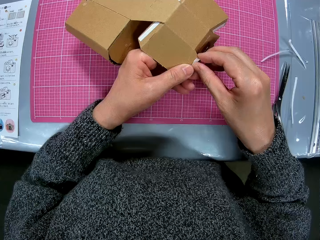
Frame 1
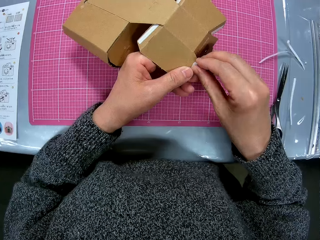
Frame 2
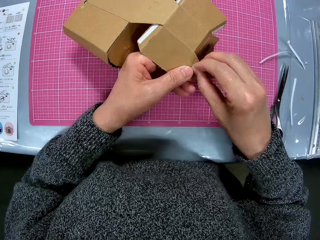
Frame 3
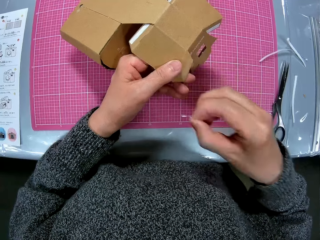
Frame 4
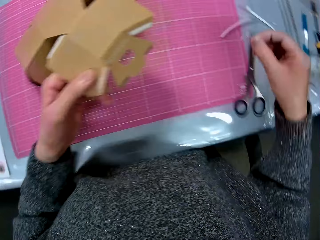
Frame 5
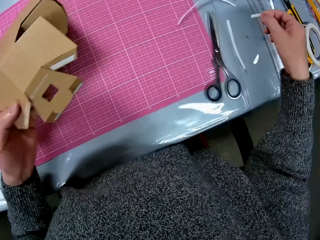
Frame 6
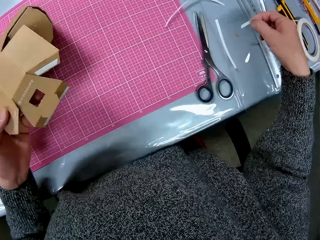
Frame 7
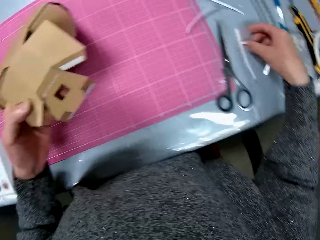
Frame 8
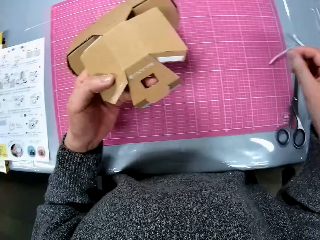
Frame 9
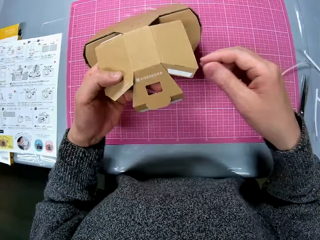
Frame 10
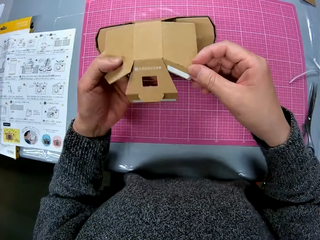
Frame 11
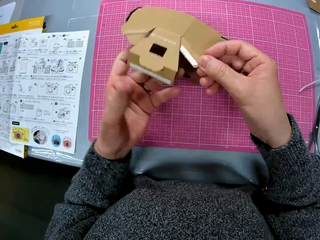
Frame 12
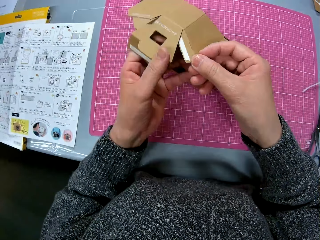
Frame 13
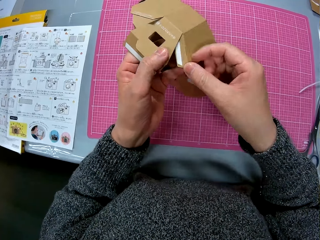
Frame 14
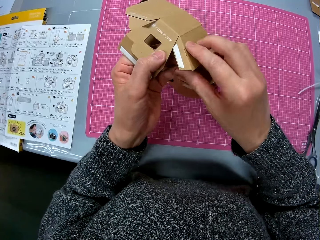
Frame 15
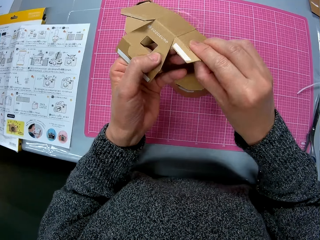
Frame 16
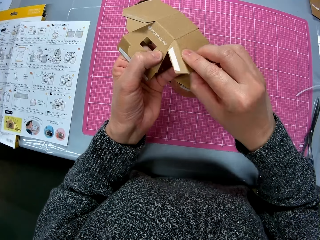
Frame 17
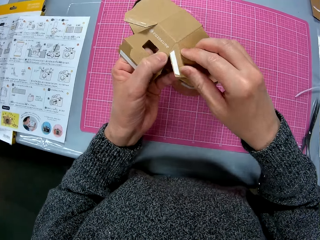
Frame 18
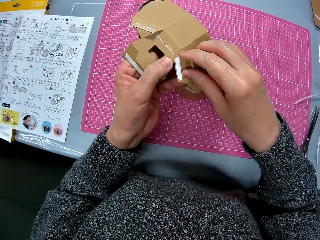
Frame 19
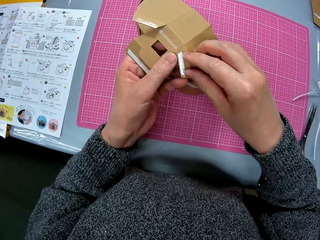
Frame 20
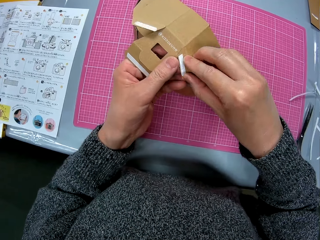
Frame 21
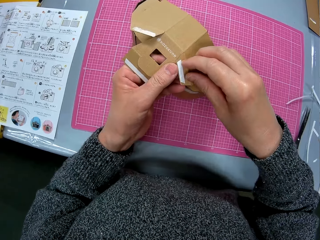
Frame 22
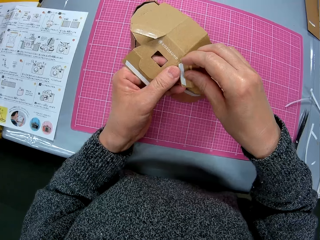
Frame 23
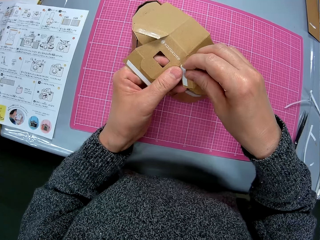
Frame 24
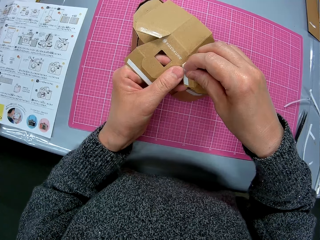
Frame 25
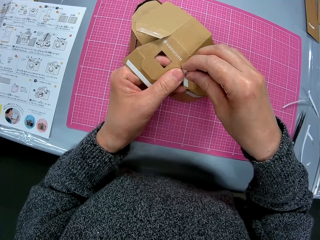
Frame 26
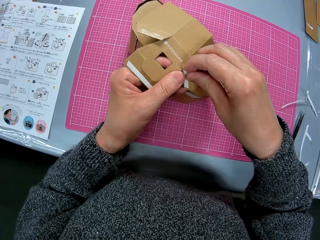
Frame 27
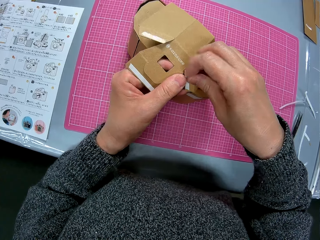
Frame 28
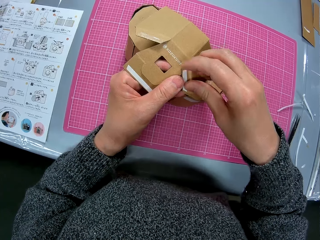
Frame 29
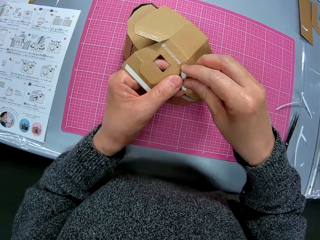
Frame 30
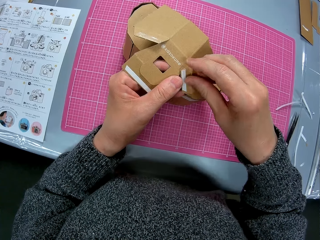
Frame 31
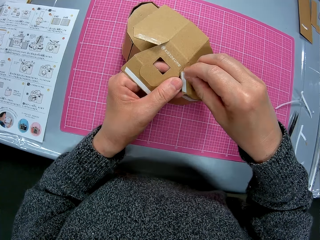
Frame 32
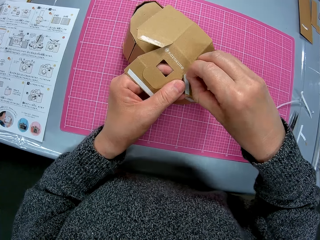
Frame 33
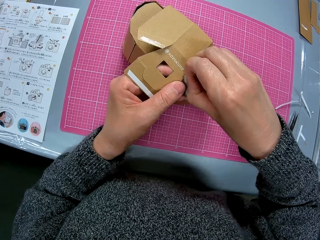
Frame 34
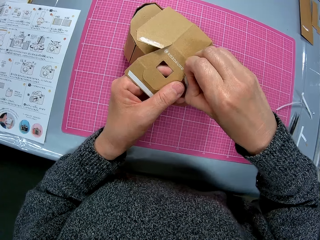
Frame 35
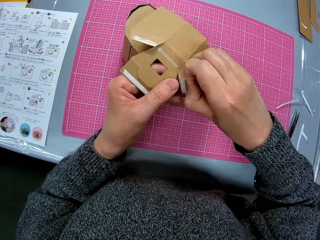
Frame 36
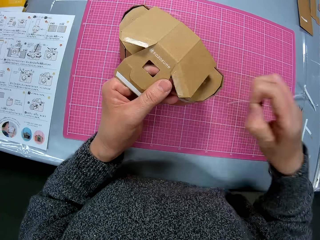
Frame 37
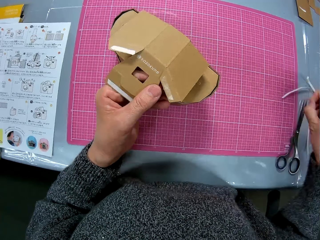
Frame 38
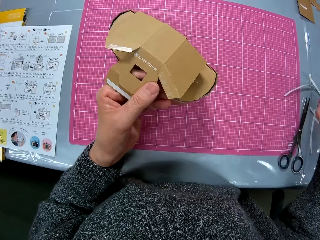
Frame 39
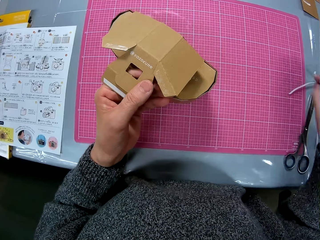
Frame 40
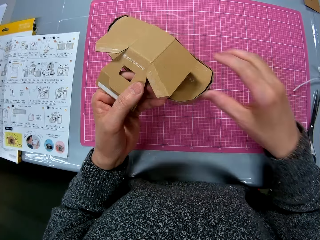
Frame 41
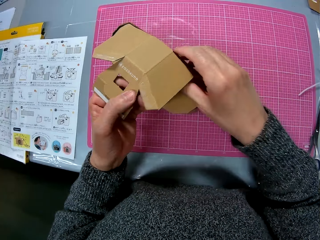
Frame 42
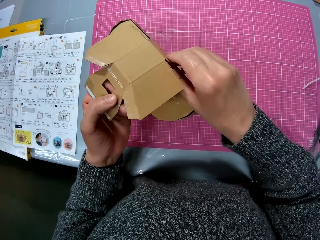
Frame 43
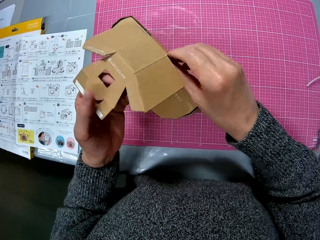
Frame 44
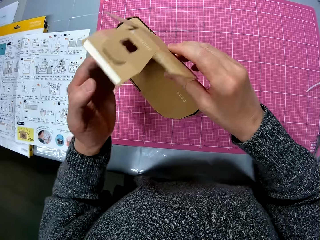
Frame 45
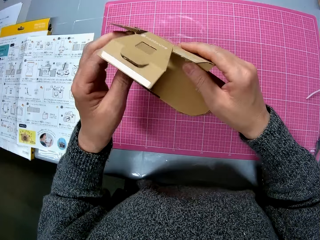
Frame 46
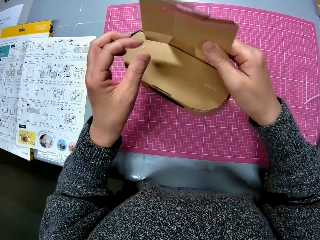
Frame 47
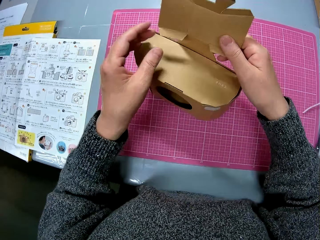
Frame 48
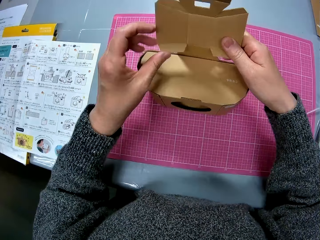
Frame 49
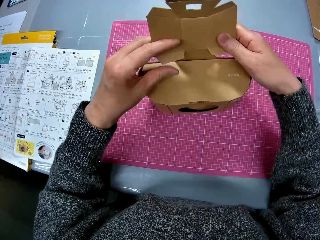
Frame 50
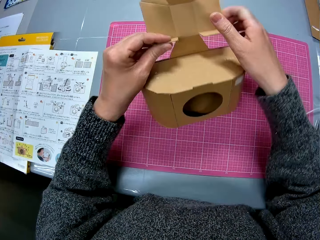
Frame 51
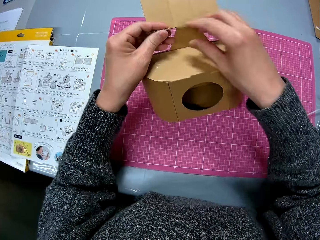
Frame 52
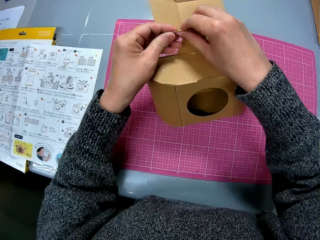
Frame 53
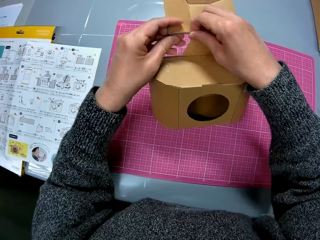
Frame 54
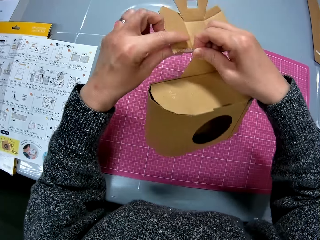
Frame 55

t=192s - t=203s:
The camera wearer places the white tape on the table. They peel off a white double-sided tape from another tip of the cardboard. They place the white tape on the table.

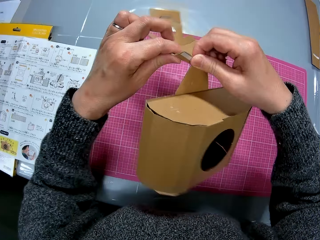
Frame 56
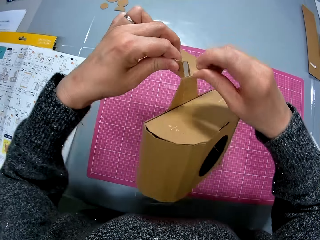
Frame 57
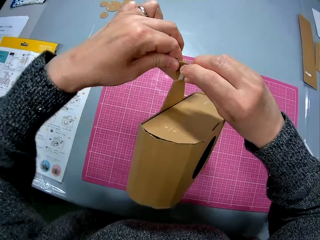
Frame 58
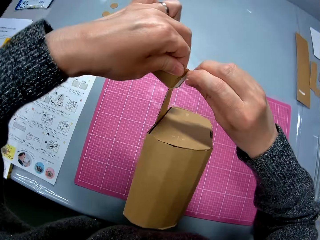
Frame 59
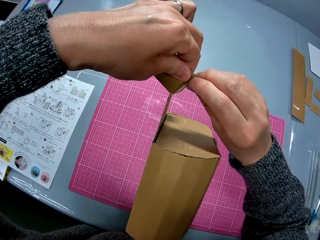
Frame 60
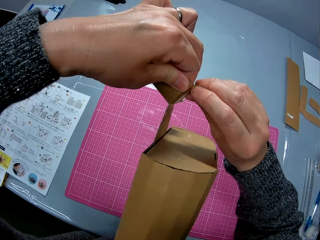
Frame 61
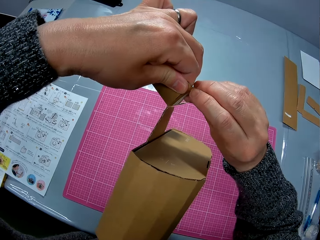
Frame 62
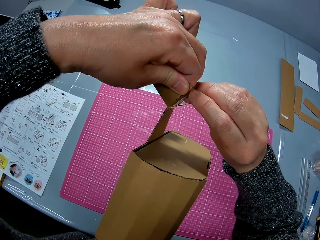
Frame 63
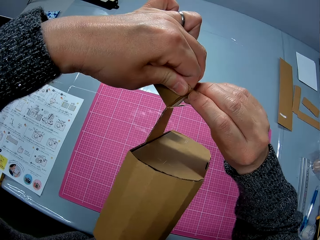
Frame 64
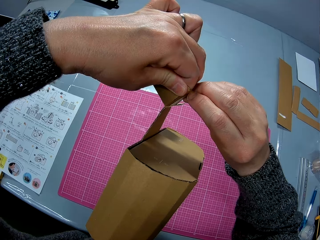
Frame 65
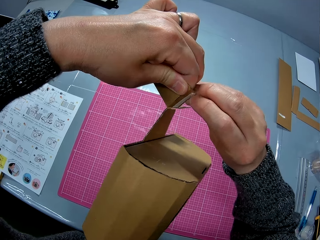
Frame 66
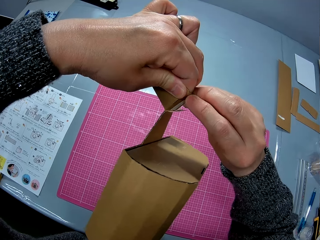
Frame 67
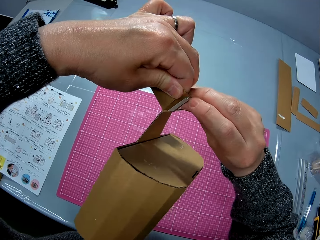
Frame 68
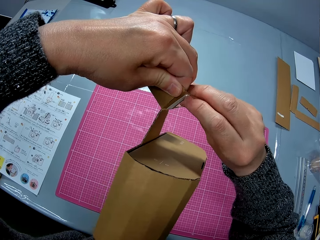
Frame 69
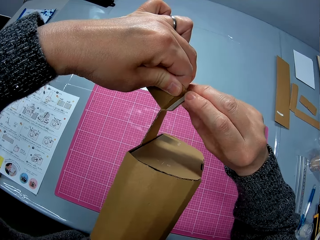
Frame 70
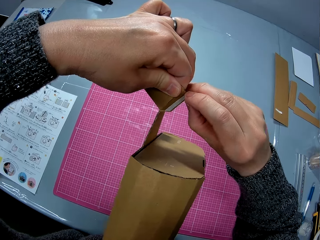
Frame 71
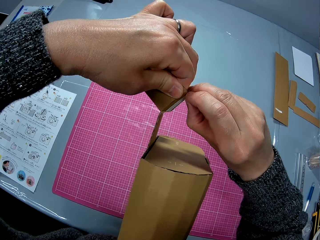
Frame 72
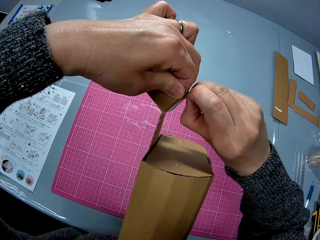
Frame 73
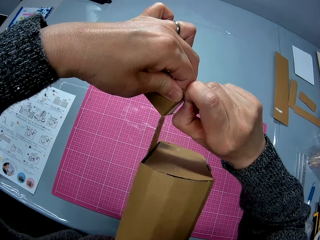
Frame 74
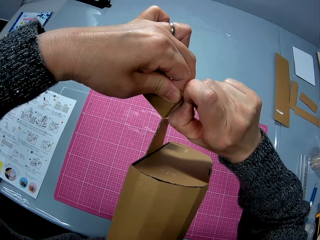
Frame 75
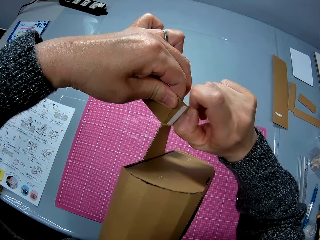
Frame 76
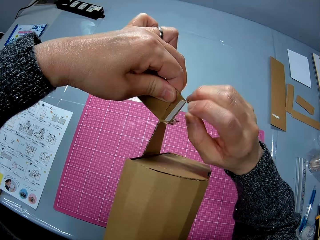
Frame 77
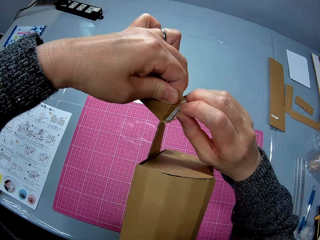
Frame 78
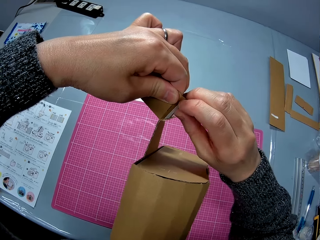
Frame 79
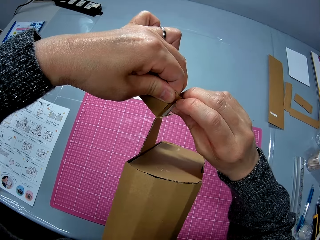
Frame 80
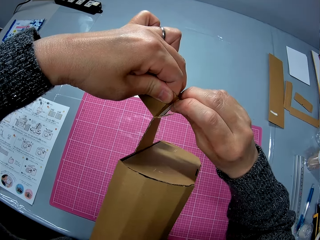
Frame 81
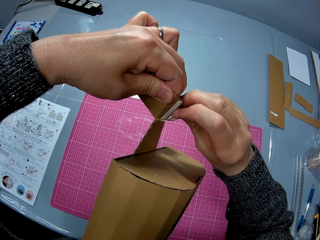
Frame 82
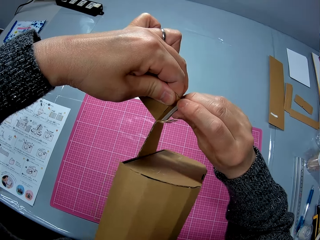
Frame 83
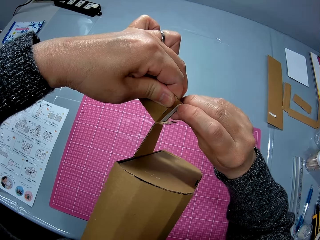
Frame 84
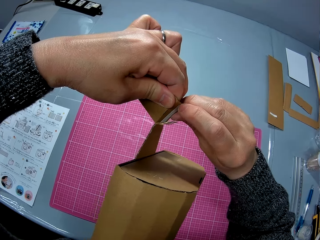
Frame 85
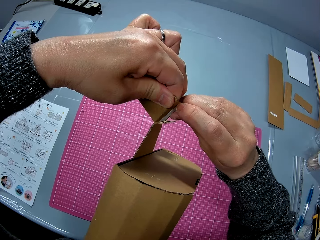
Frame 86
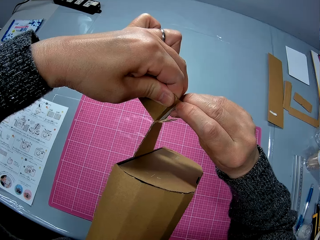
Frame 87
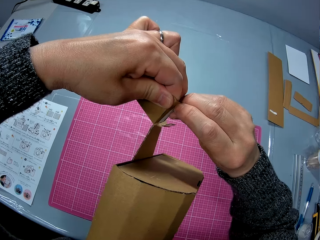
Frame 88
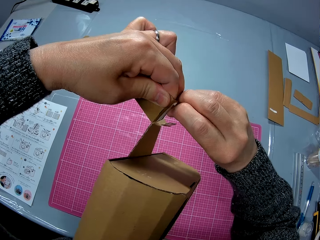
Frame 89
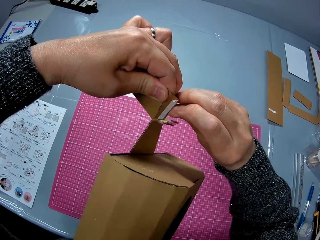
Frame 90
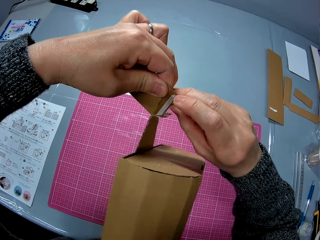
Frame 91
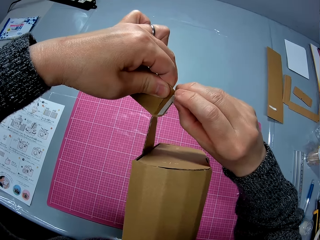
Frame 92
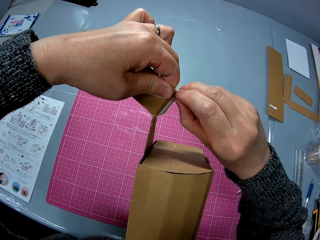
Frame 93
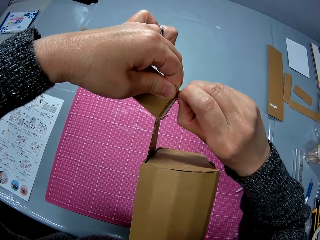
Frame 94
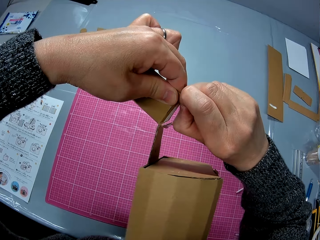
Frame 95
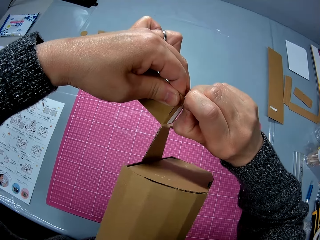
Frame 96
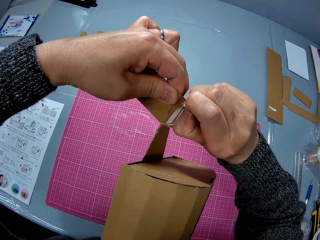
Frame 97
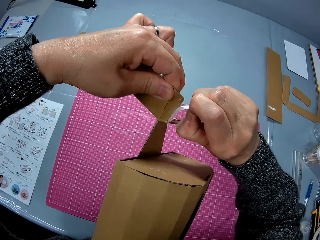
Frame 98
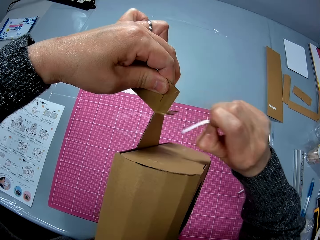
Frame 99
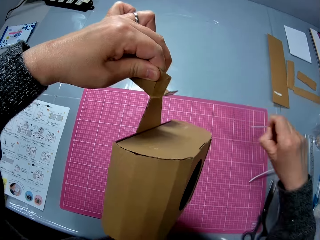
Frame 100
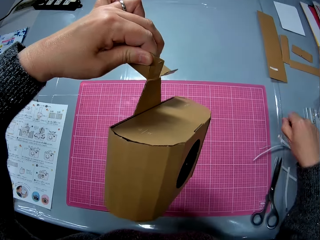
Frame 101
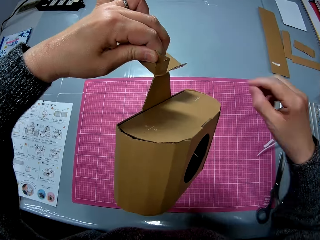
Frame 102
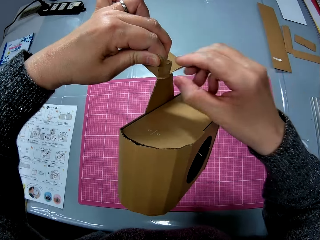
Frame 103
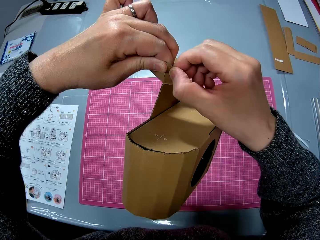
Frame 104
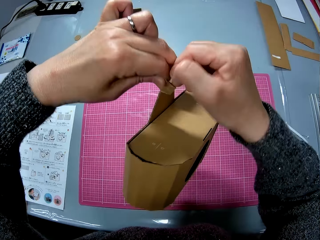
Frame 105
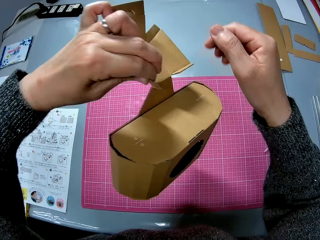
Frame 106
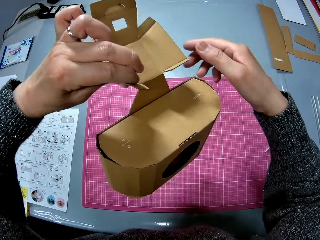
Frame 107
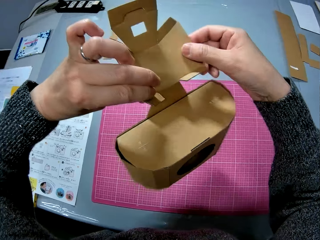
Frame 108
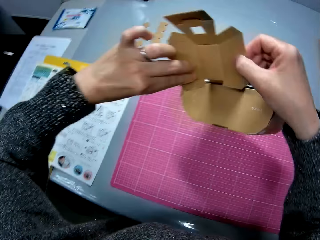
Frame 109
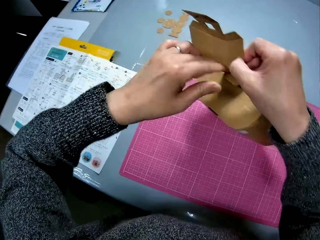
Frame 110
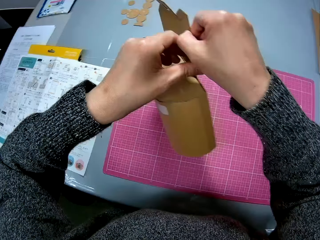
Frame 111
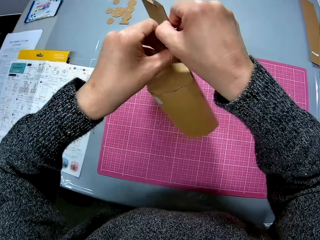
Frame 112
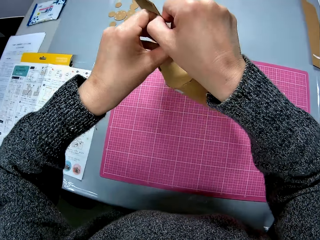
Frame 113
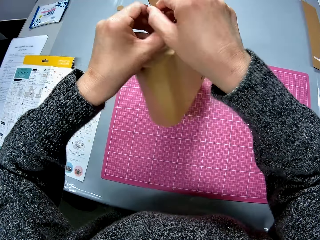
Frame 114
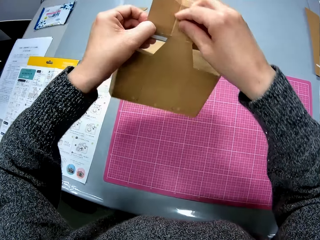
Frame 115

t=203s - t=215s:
The camera wearer peels off a white double-sided tape from another tip of the cardboard. They place the white tape on the table.
